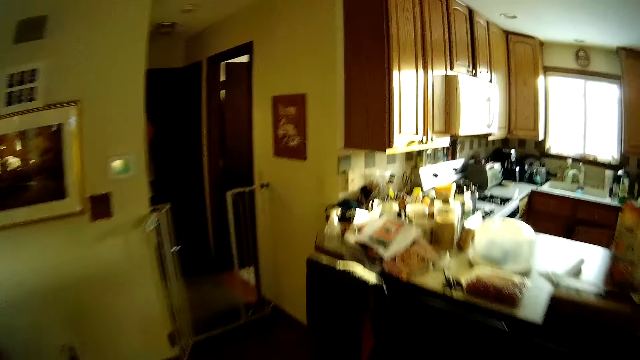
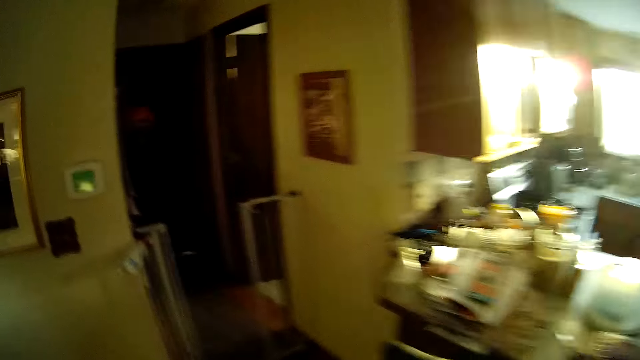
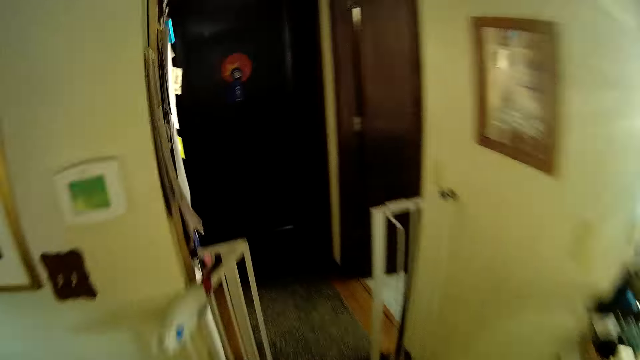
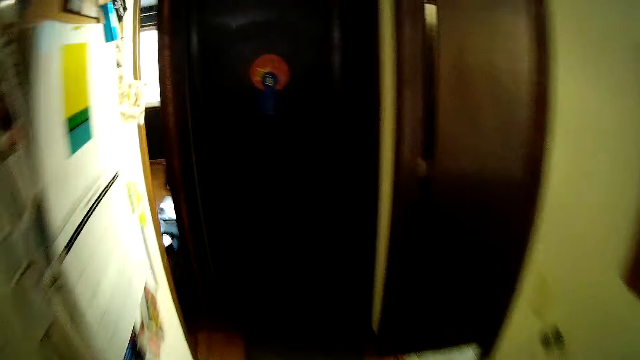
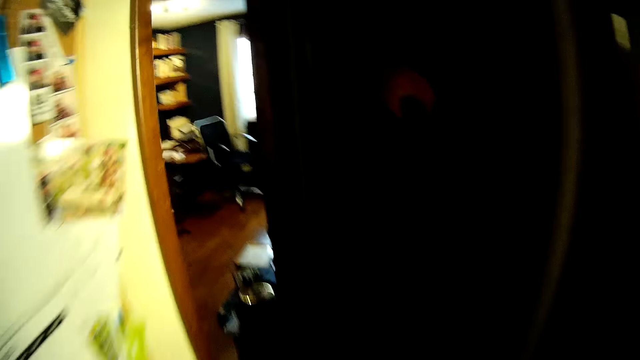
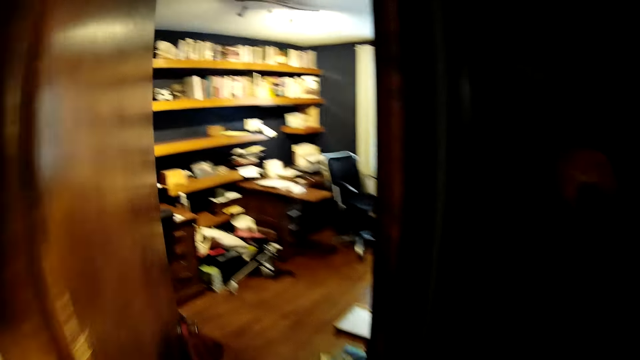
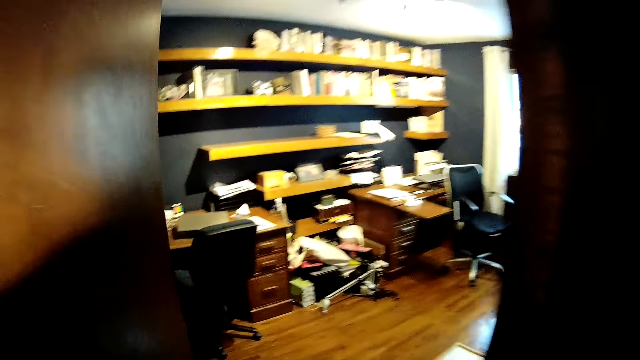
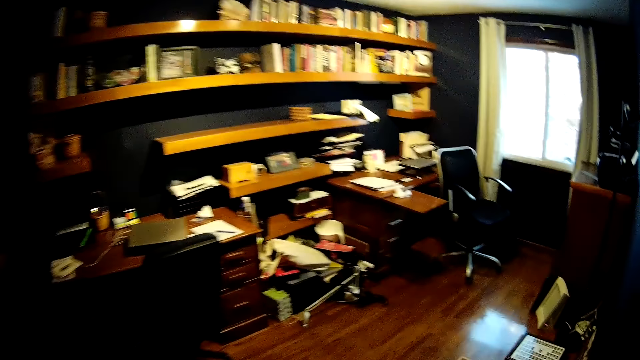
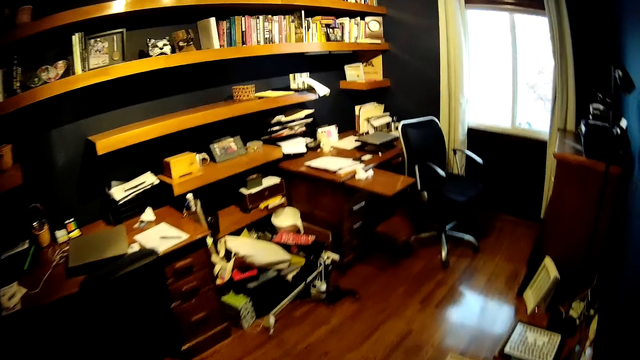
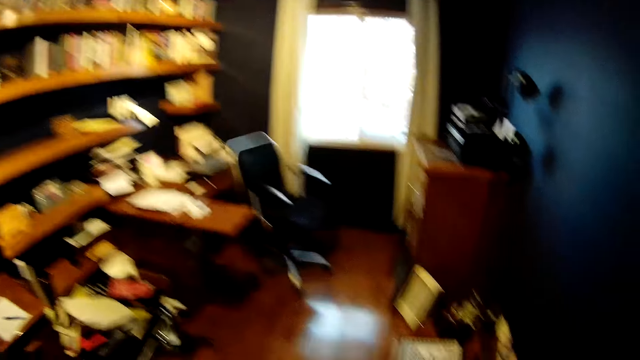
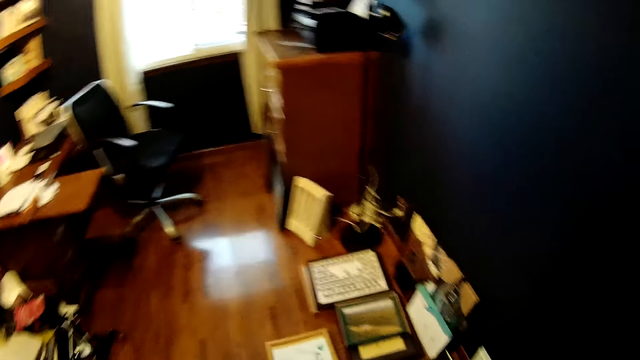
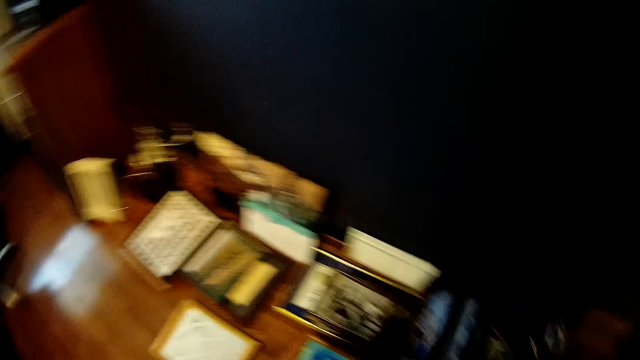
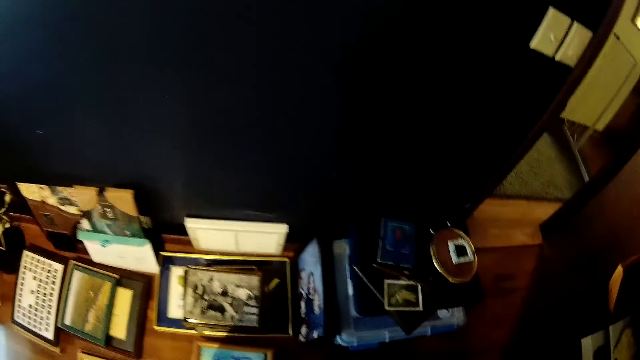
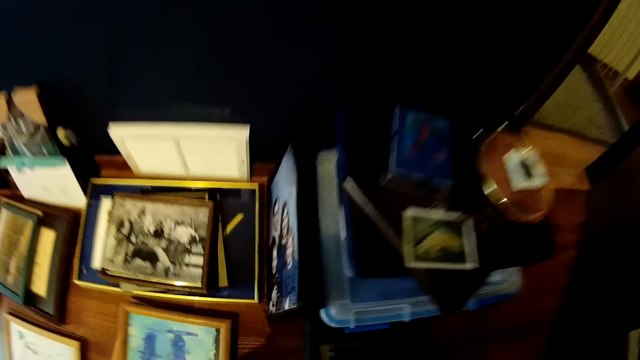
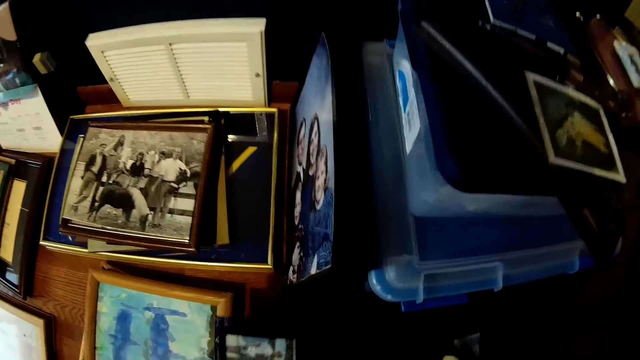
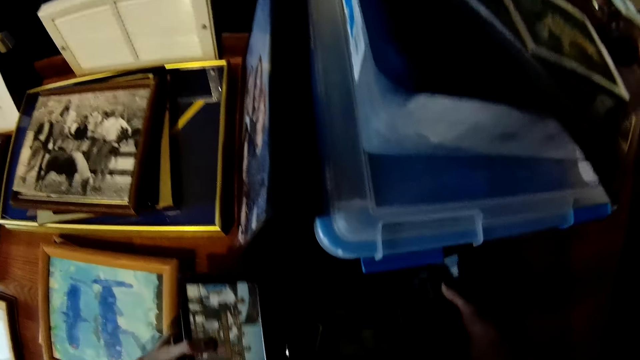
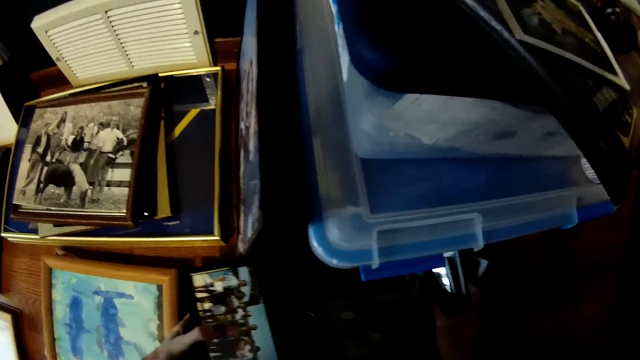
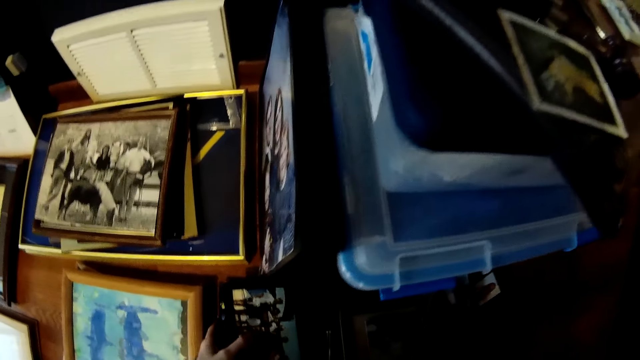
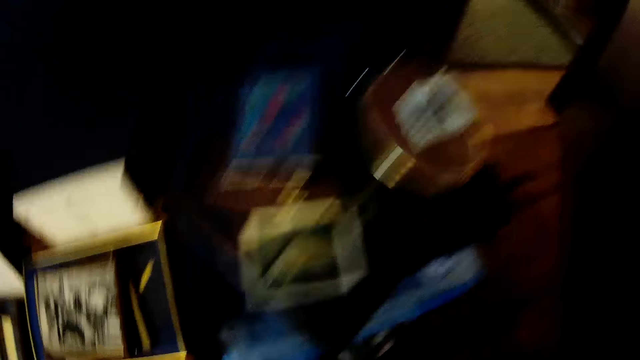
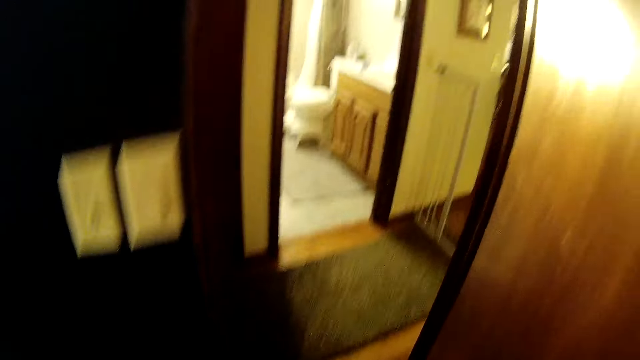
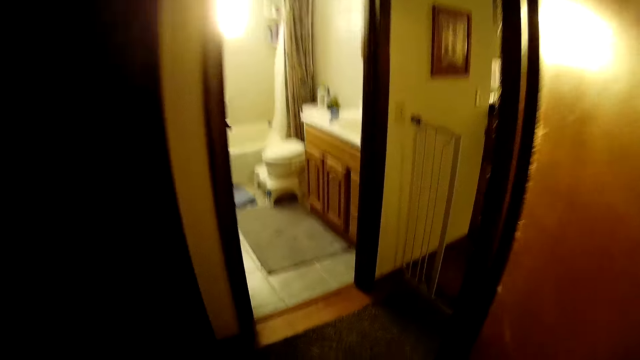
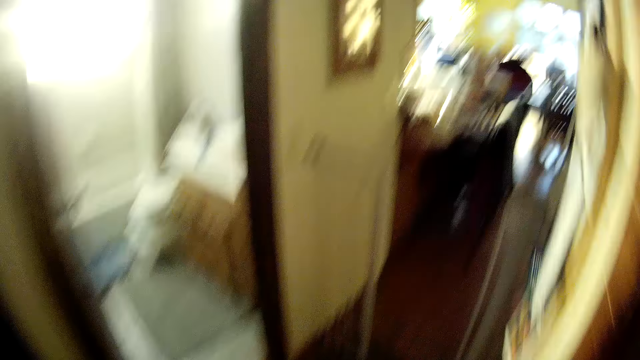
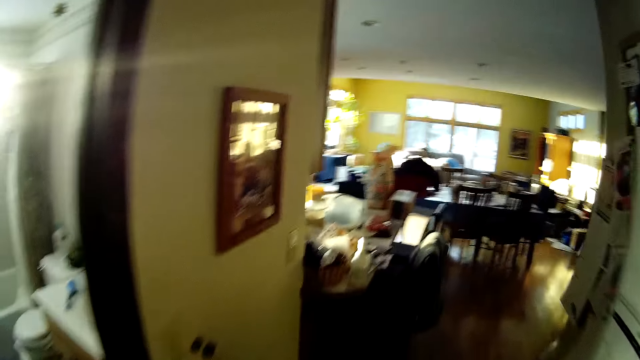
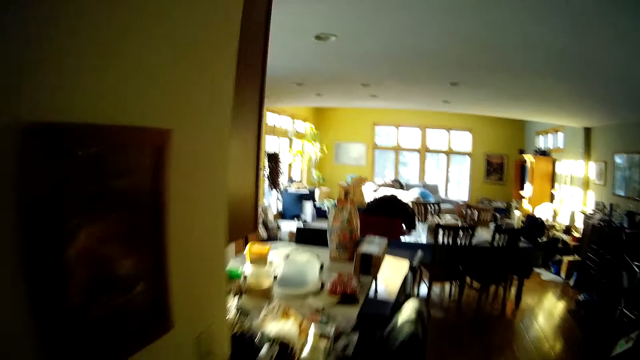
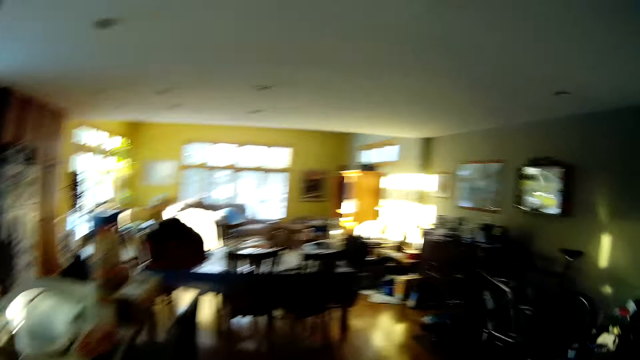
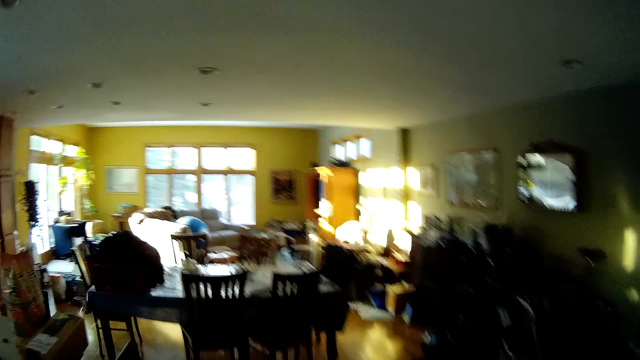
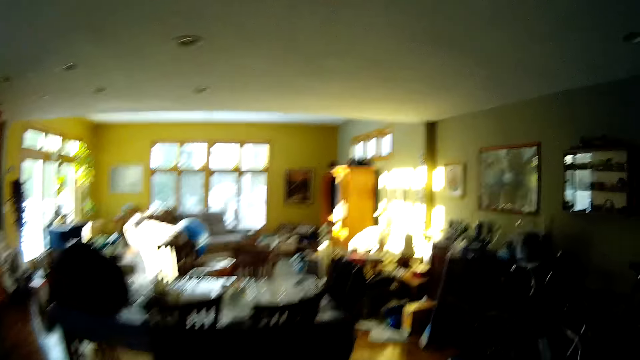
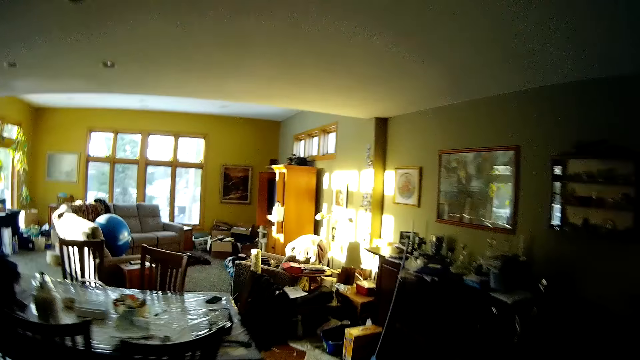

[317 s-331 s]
The camera wearer drops the picture frames on the floor. They walk into the room.

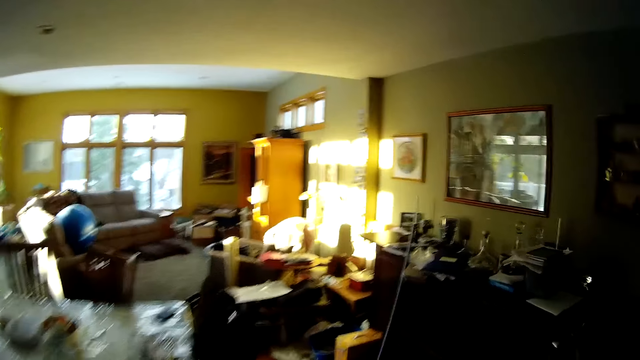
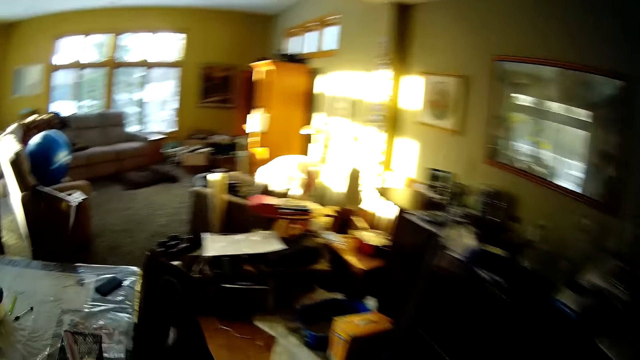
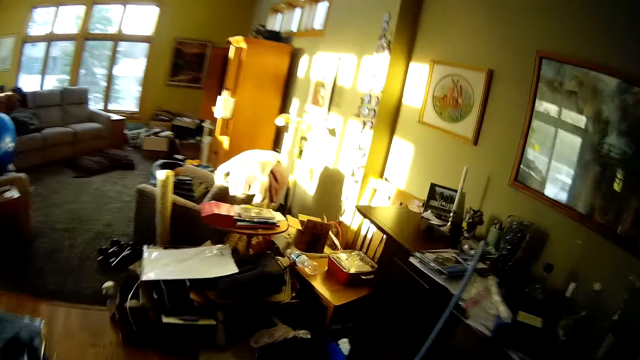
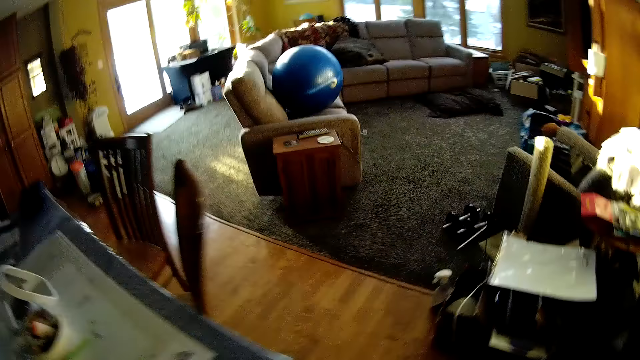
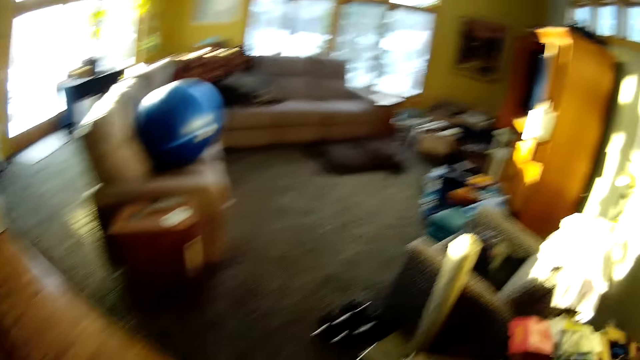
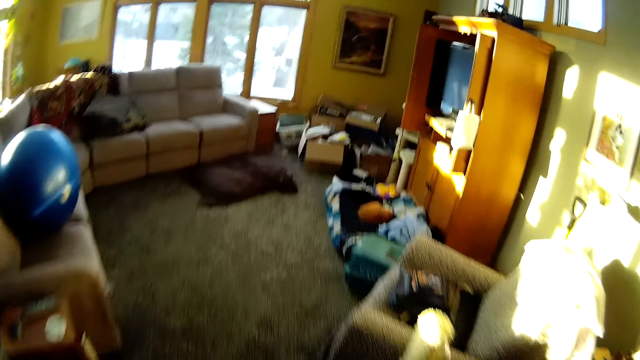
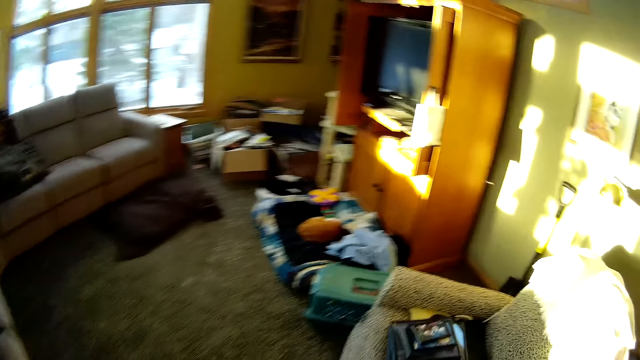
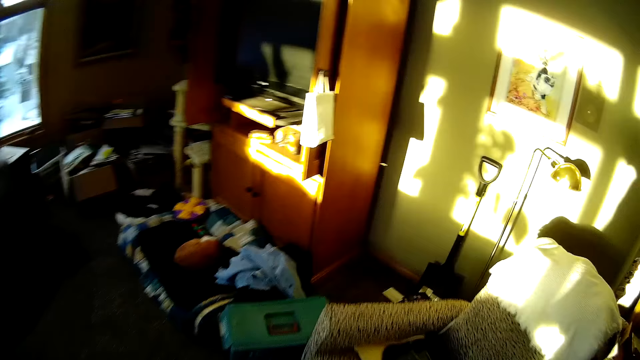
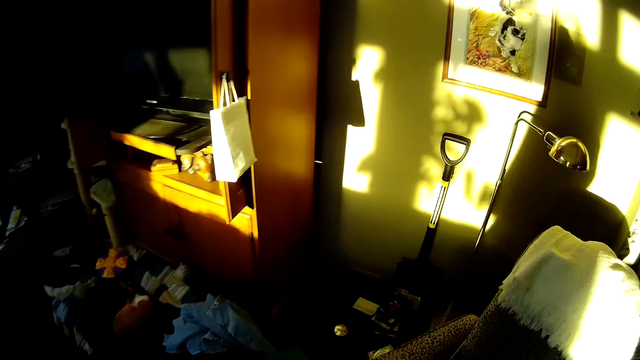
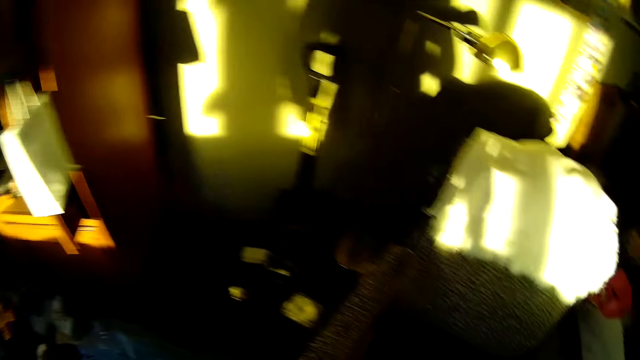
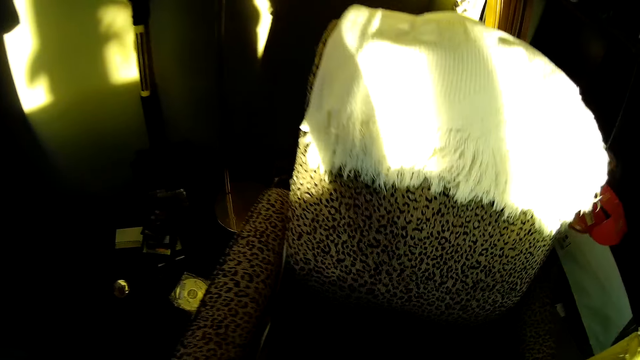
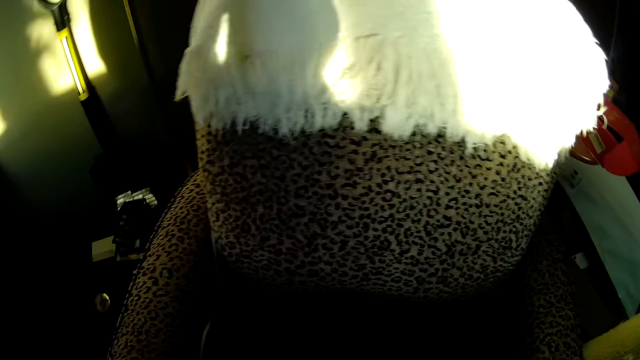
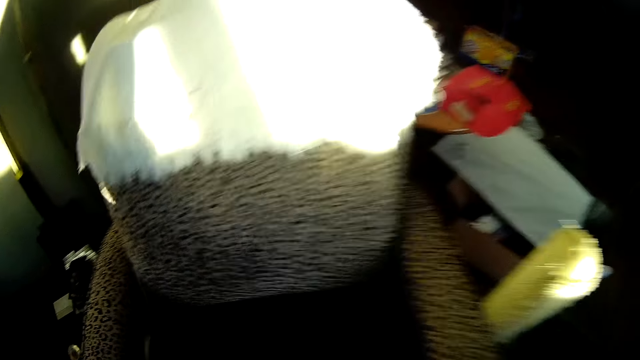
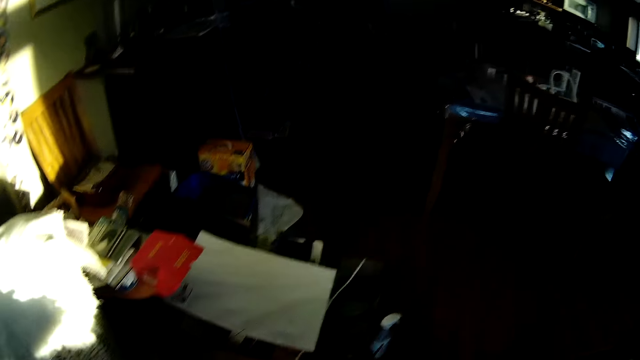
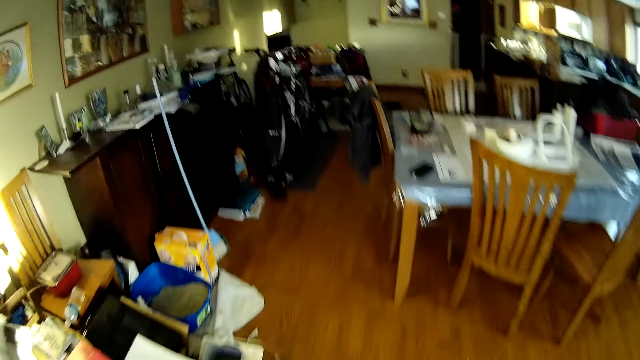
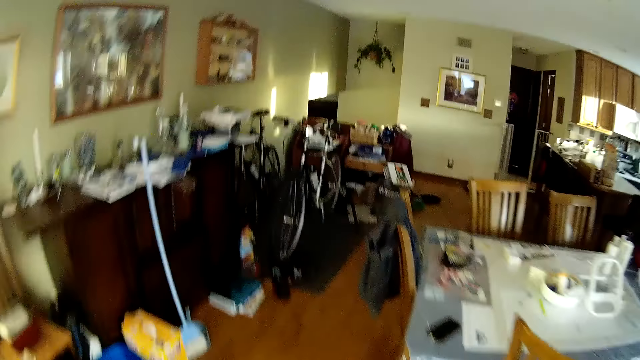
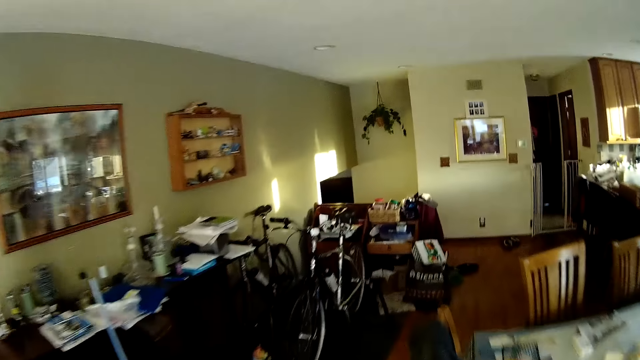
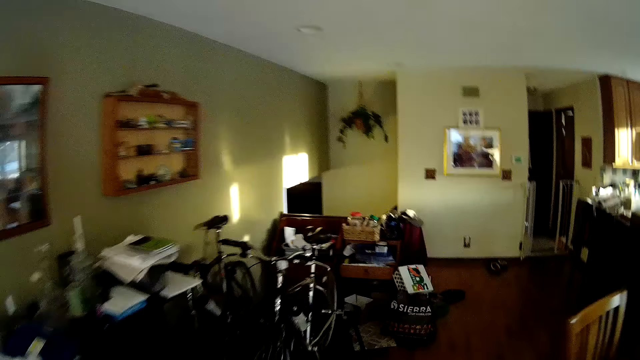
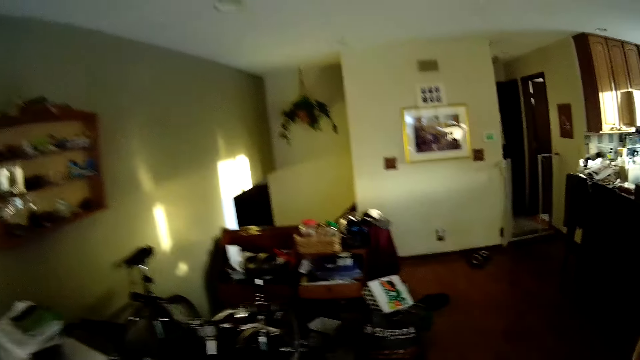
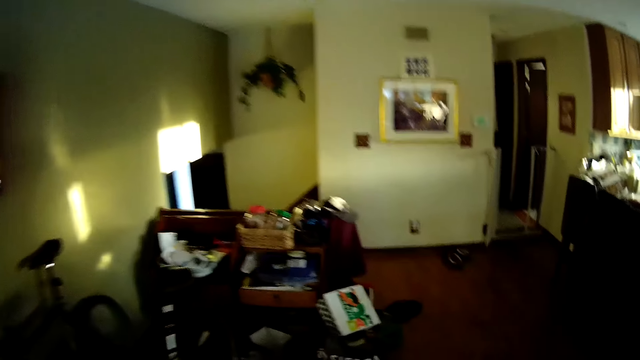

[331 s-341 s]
The camera wearer picks up some picture frames on a sofa. They walk into the study.
